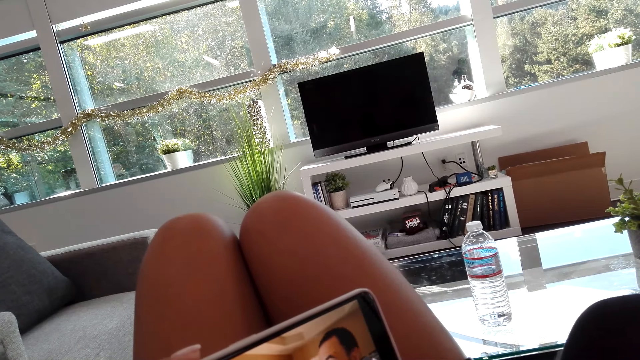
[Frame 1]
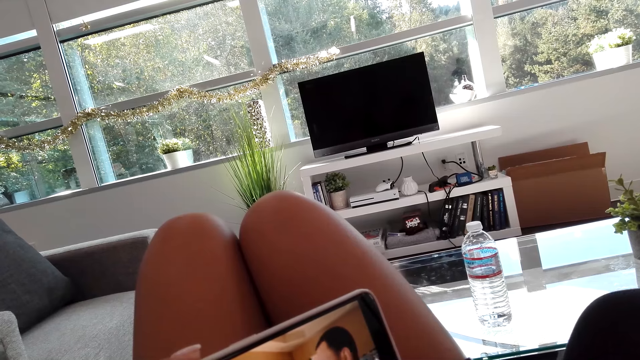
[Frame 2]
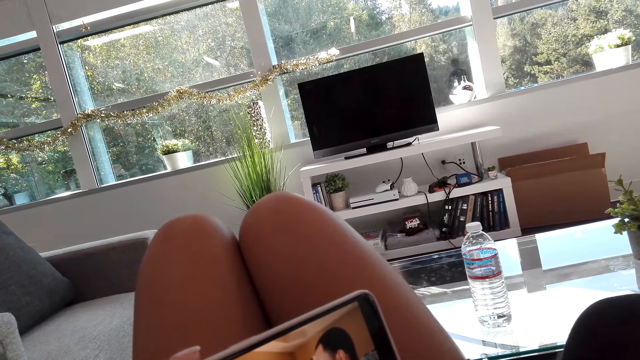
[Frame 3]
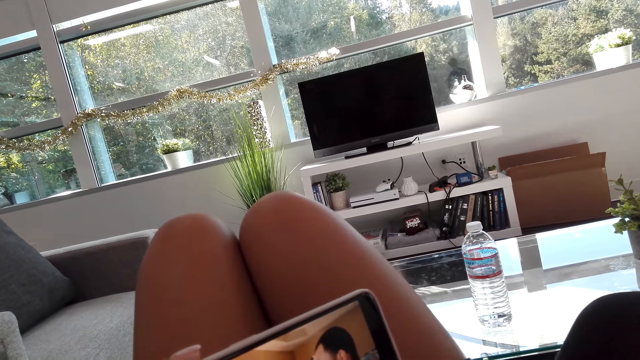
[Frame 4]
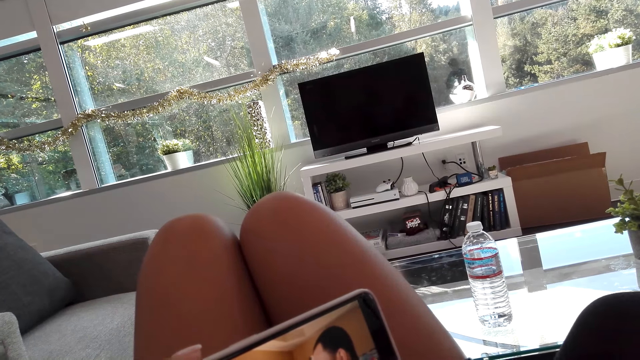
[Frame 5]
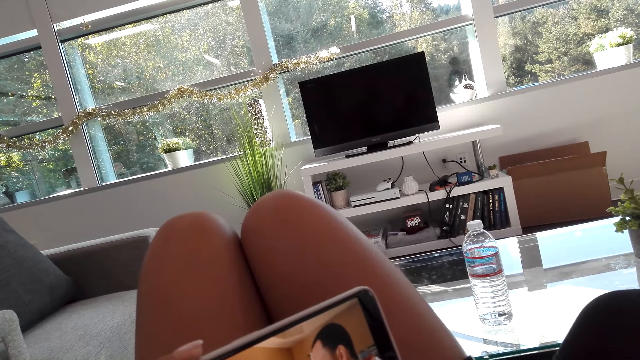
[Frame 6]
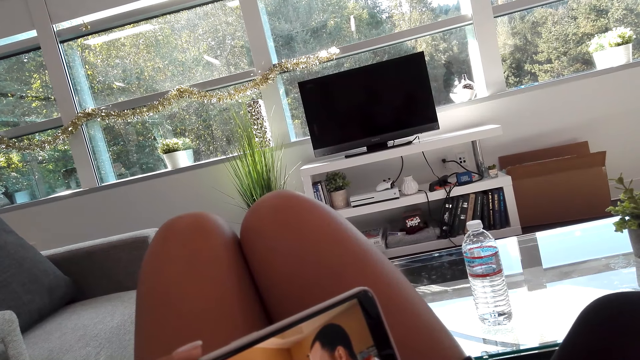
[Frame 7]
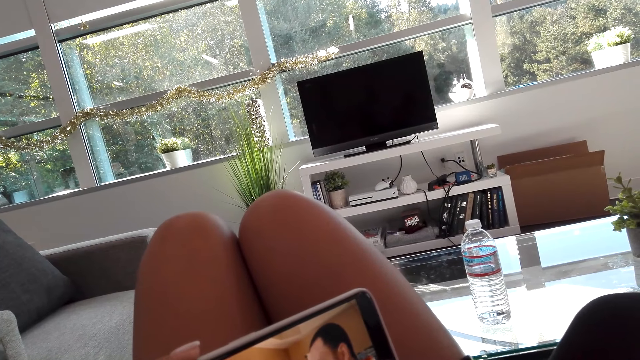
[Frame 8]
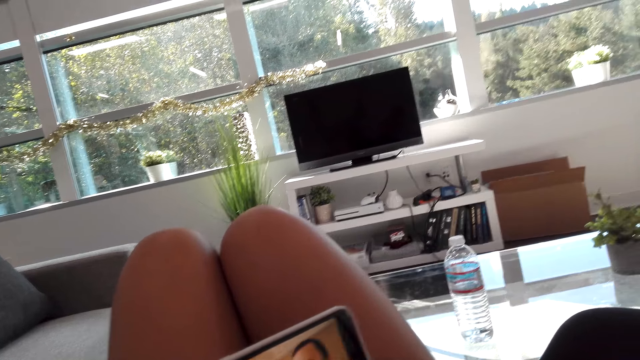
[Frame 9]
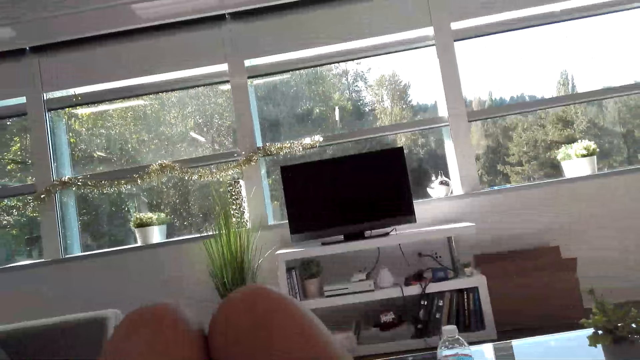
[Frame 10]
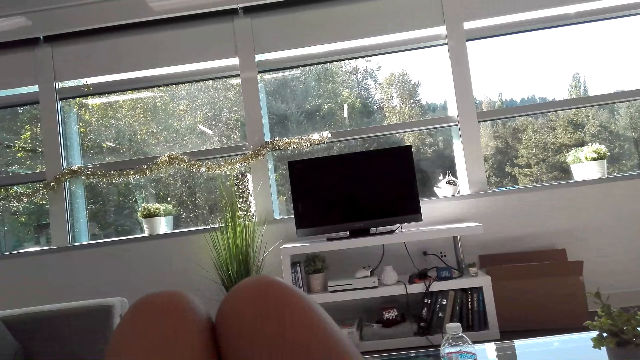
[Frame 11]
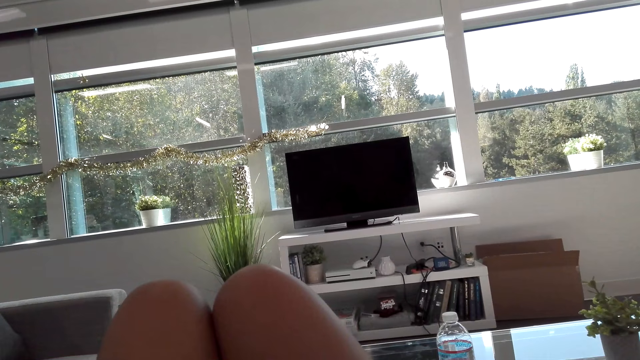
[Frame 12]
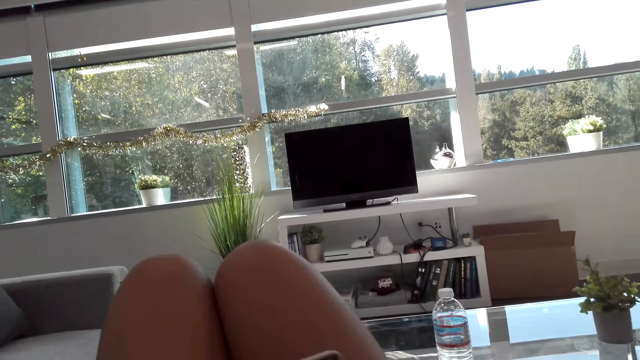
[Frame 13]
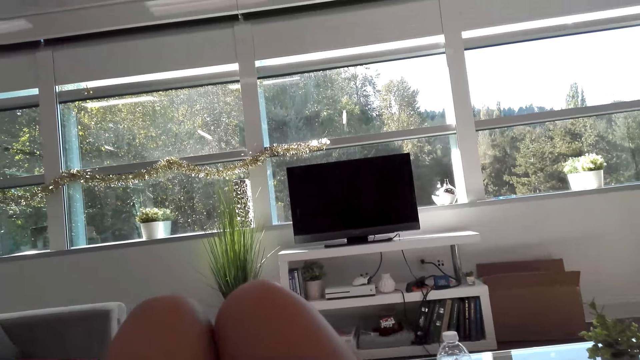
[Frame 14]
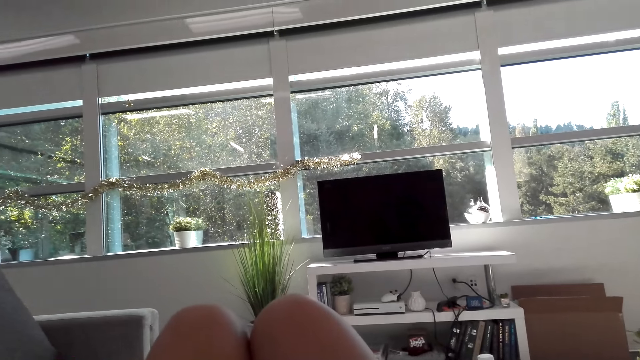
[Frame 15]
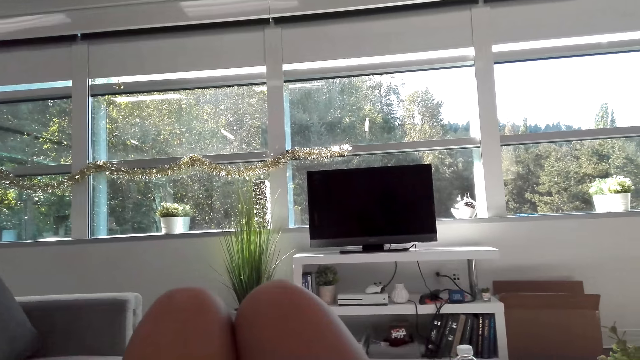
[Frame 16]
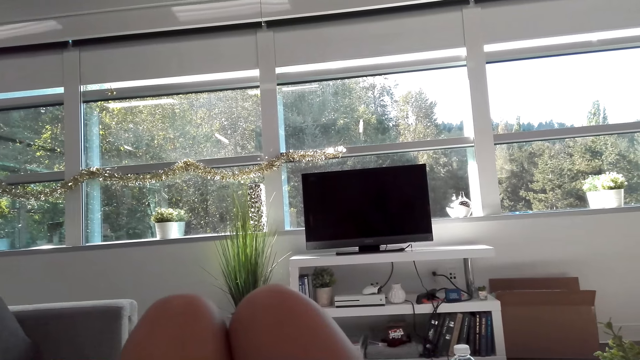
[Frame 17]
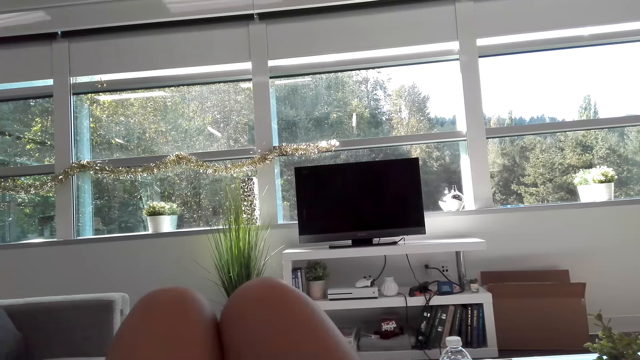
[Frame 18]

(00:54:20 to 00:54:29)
The woman talks to the camera wearer. The camera wearer talks to the woman.

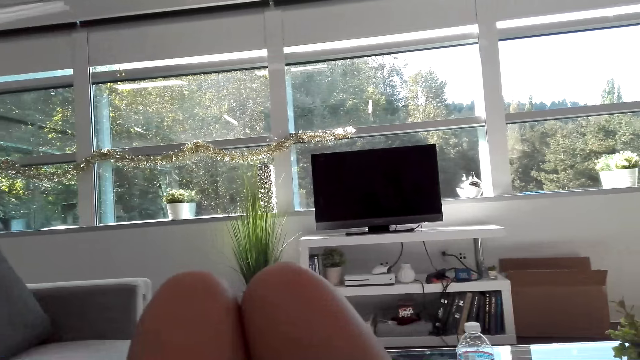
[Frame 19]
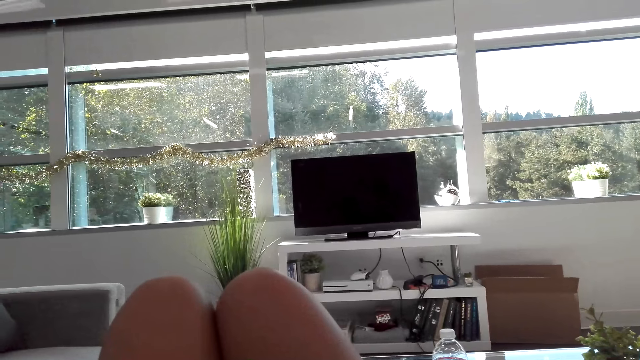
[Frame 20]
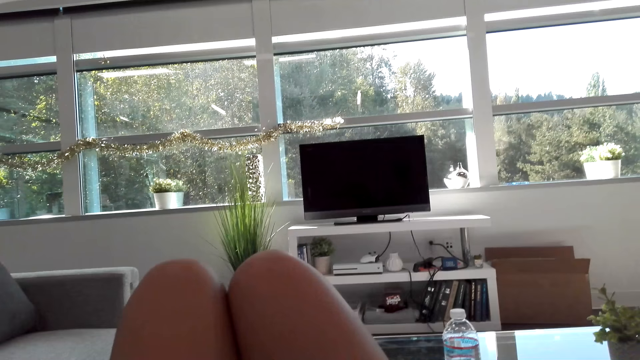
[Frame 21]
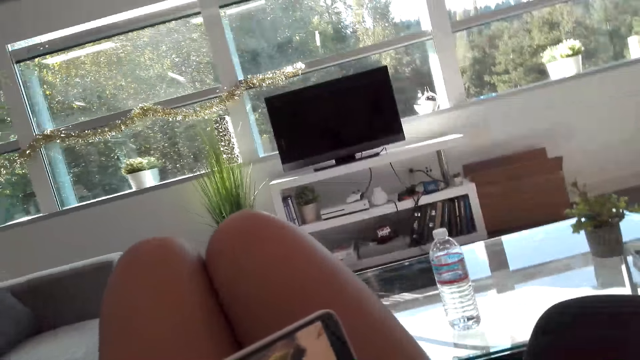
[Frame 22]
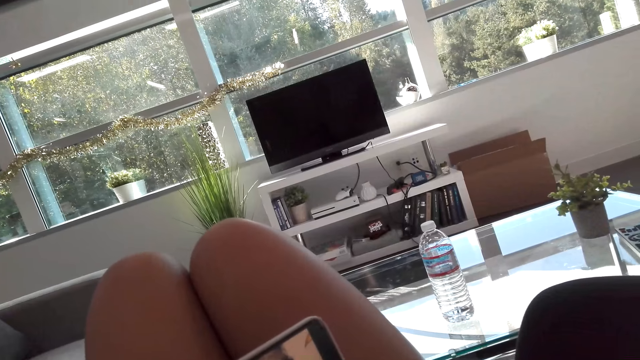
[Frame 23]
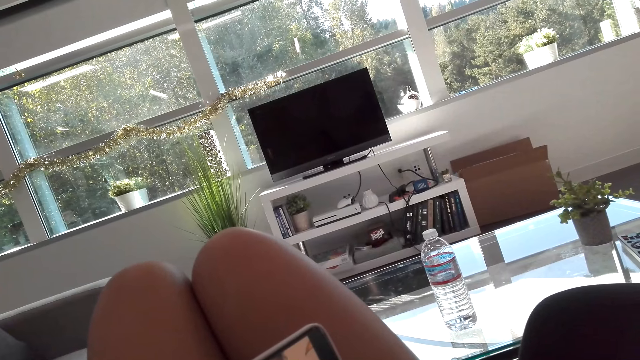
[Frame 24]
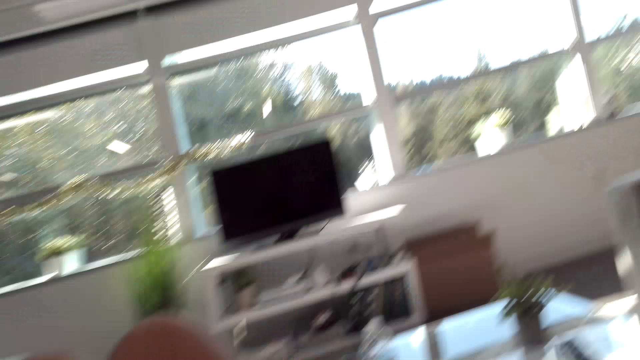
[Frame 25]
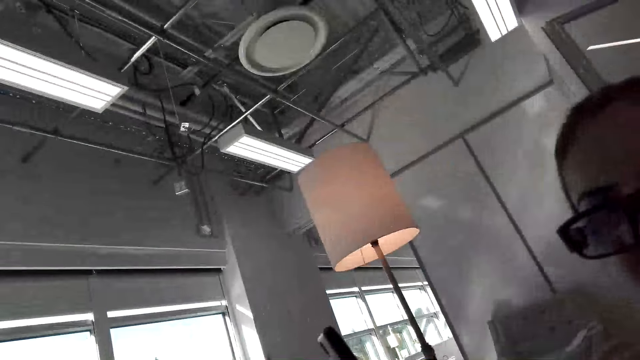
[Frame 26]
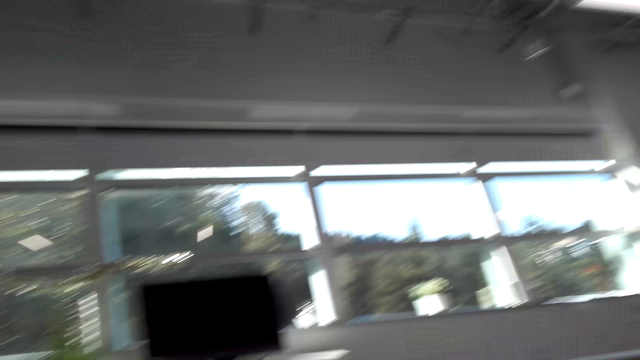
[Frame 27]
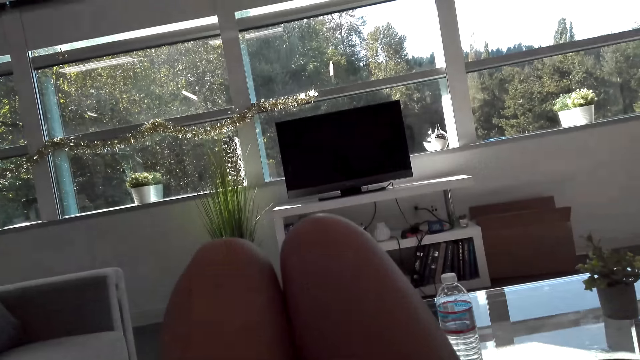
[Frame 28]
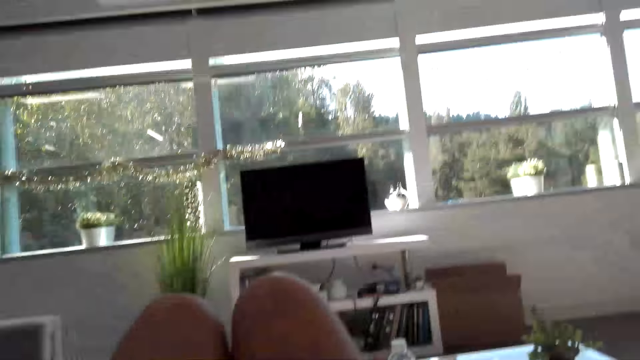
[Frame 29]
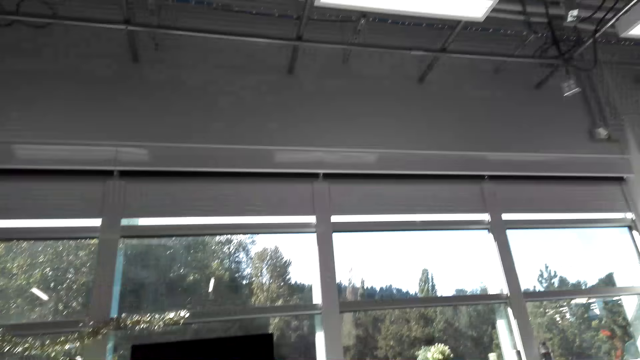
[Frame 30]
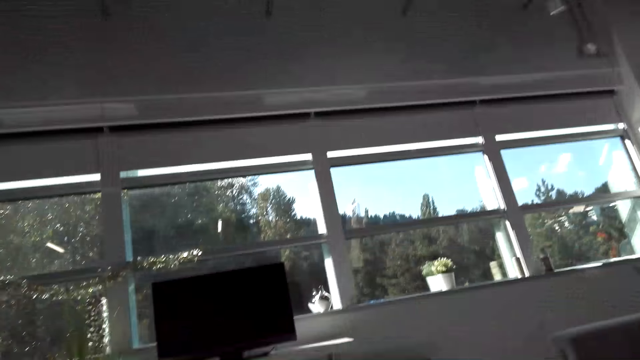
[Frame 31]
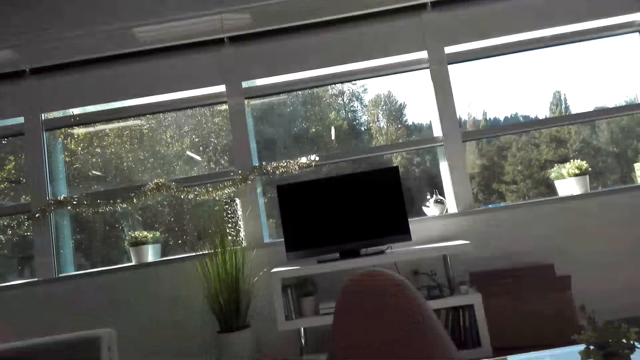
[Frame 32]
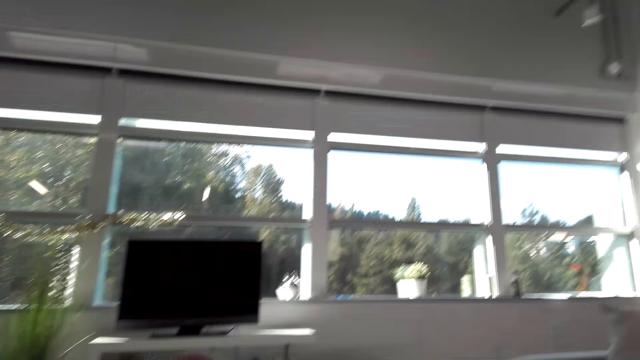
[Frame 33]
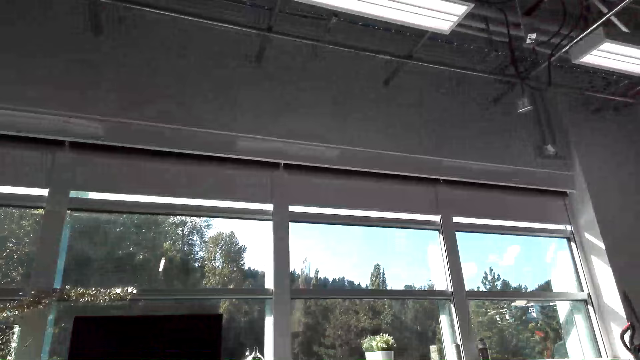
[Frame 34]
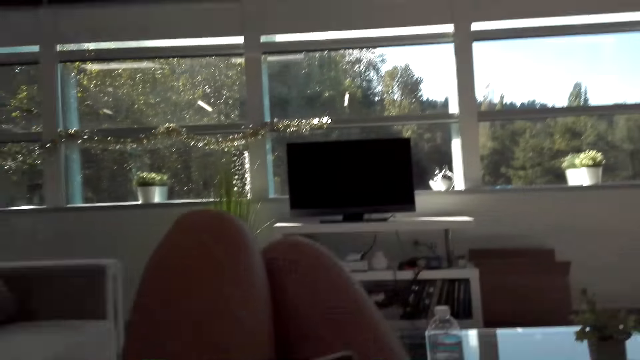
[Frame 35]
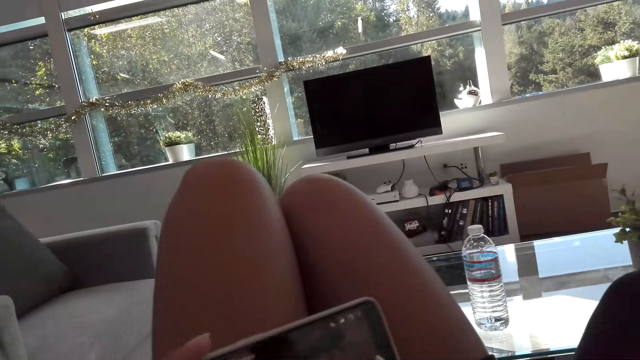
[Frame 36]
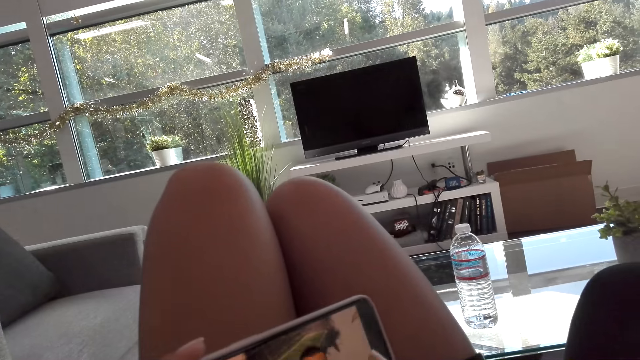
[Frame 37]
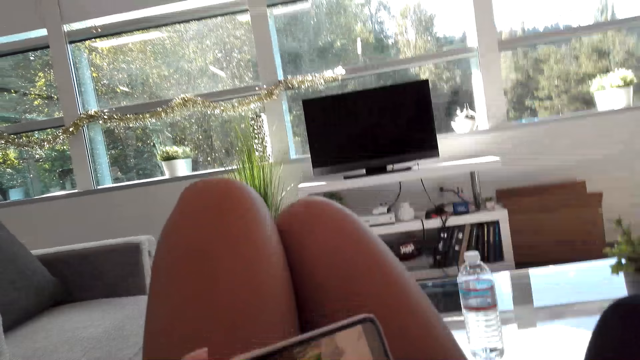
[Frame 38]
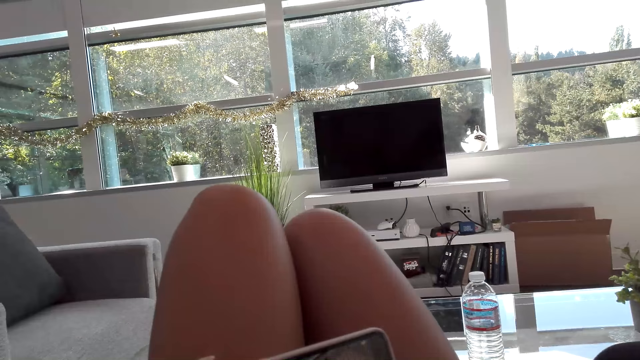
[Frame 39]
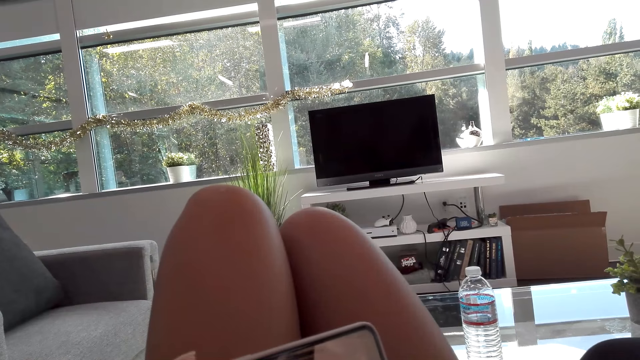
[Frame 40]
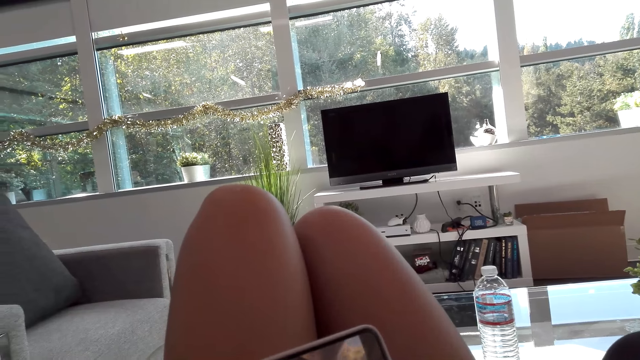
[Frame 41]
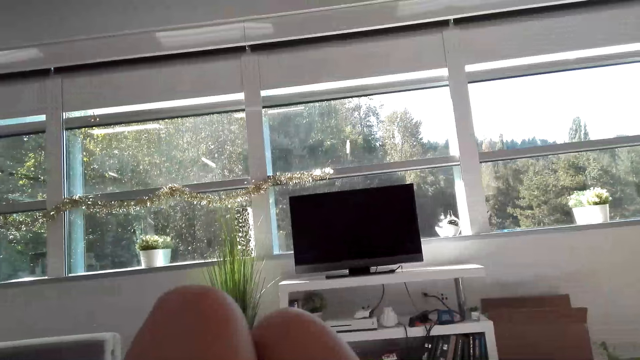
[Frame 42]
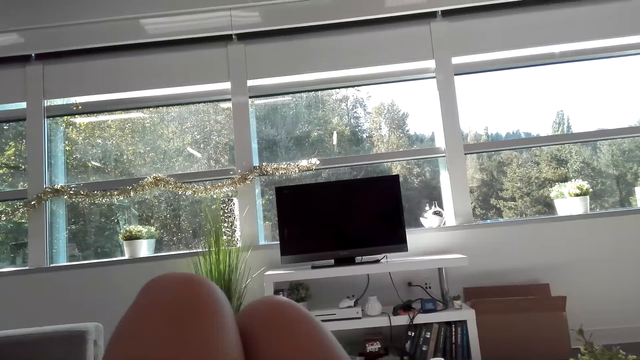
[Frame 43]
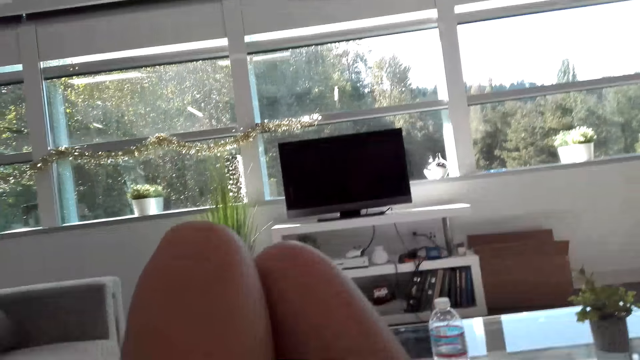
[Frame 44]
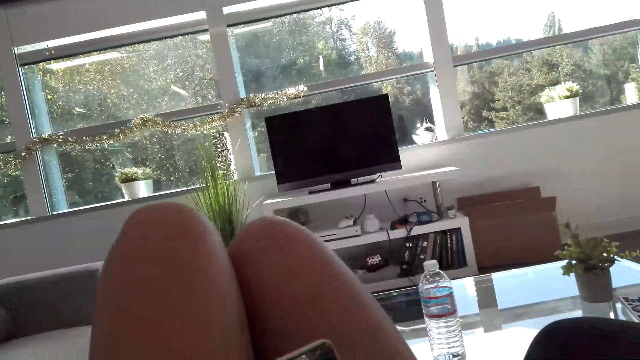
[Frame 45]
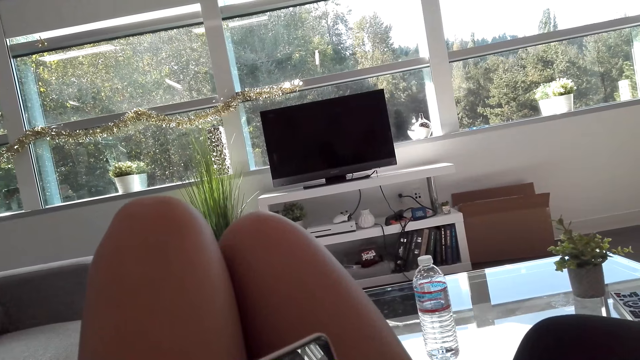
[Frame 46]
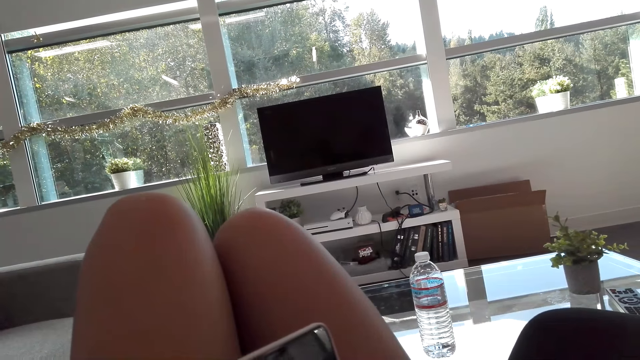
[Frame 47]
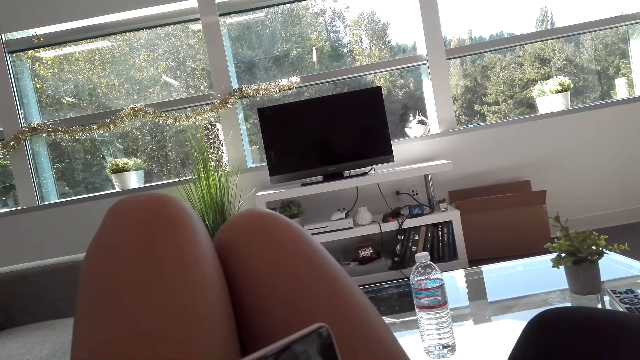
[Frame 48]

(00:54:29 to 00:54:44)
A woman talks to the camera wearer. The camera wearer looks around. They look at the woman. They talk to the woman. They watch on the phone.
